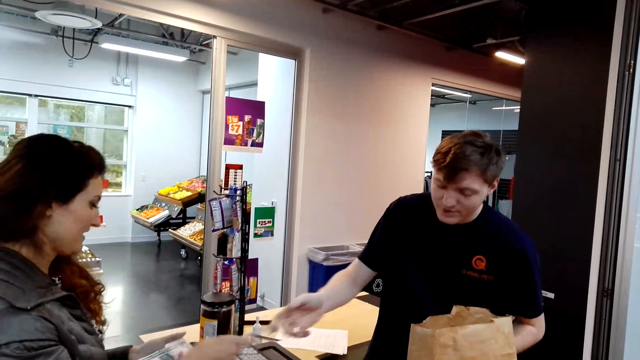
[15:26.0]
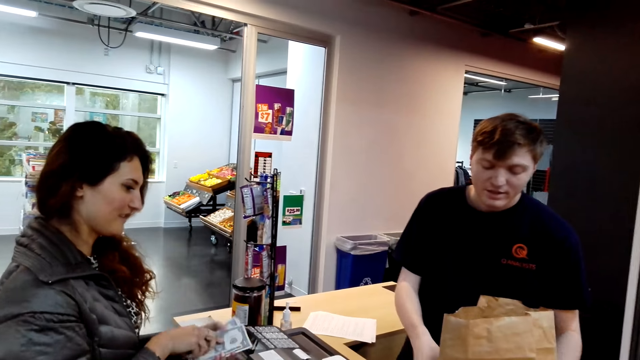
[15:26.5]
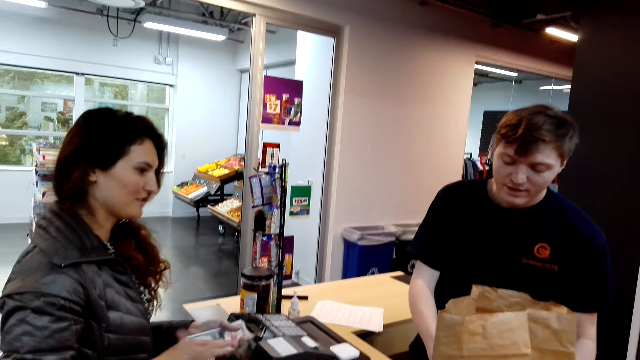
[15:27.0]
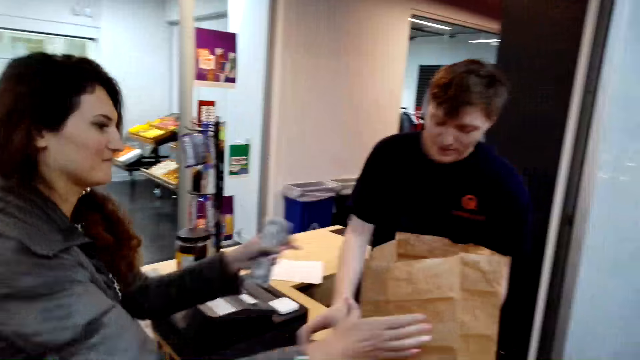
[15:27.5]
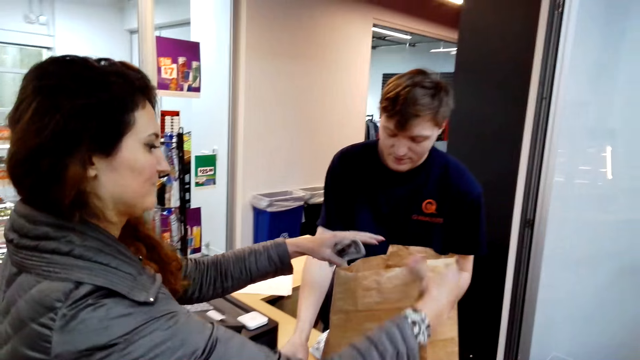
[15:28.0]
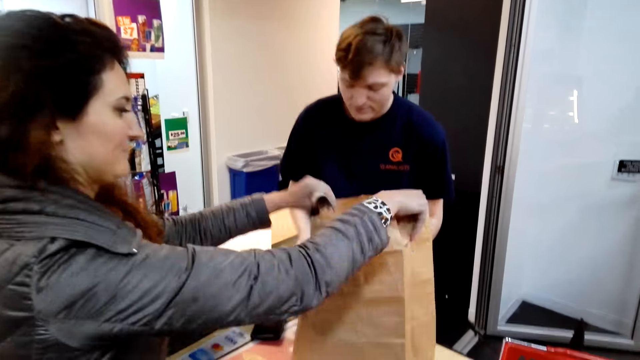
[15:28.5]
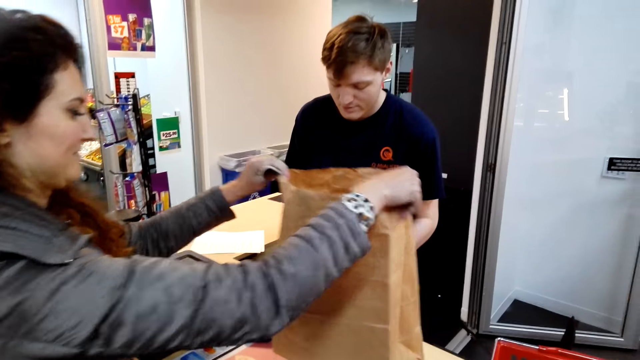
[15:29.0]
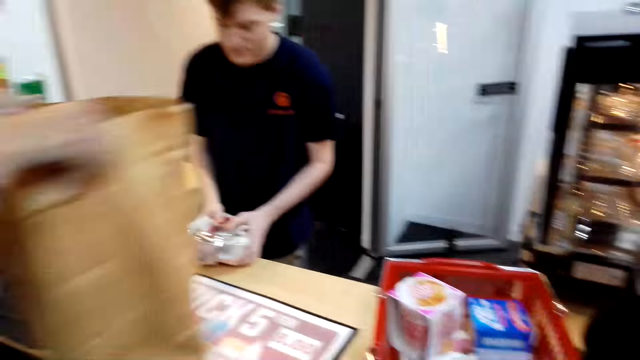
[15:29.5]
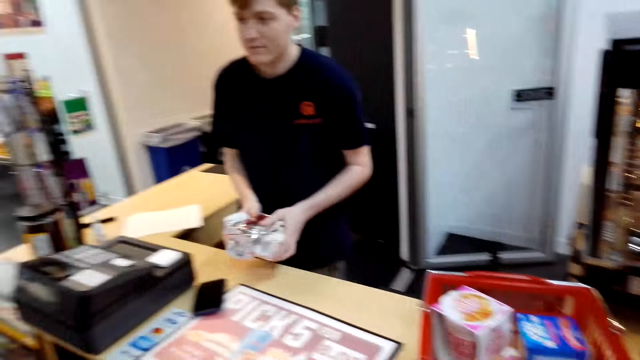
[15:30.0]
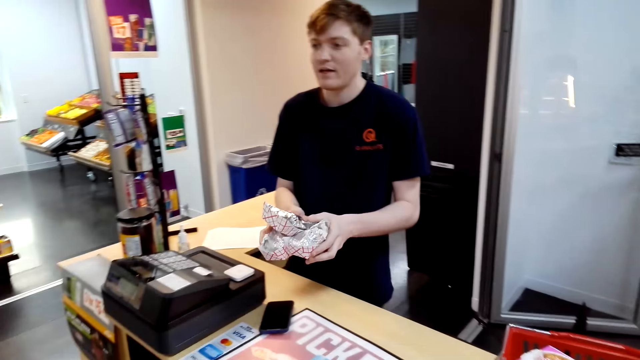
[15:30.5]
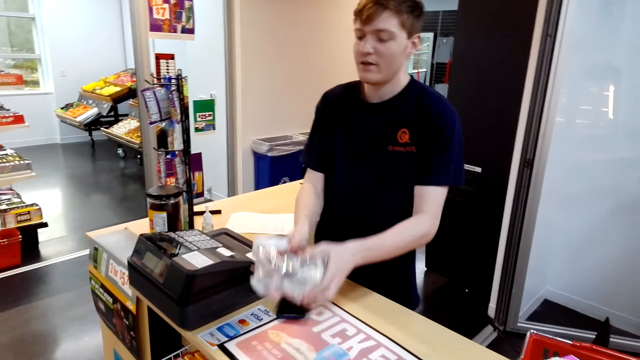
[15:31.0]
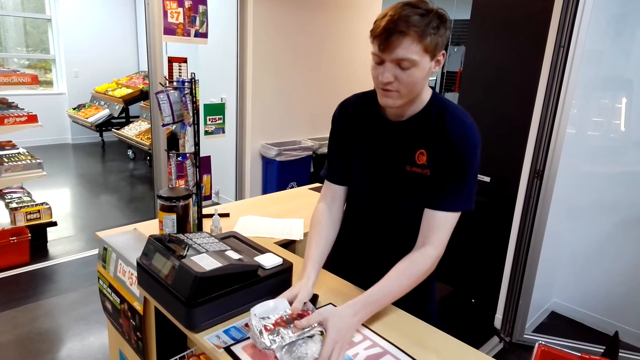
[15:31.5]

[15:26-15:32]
The woman takes the cash. The cashier pushes the brown shopping bag on the desk. The camera wearer speaks. The woman holds the brown shopping bag. The woman picks up the brown shopping bag. The cashier takes the snacks.

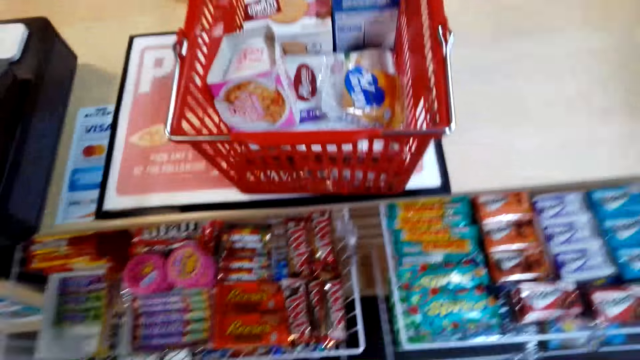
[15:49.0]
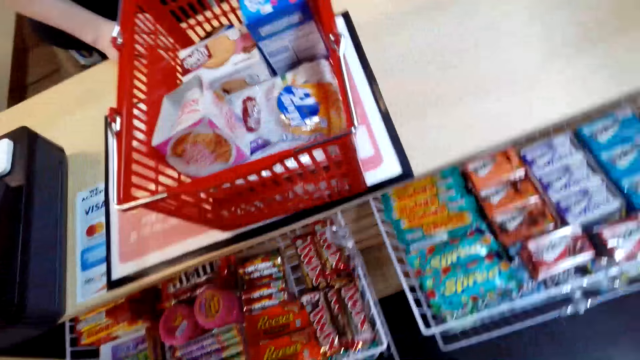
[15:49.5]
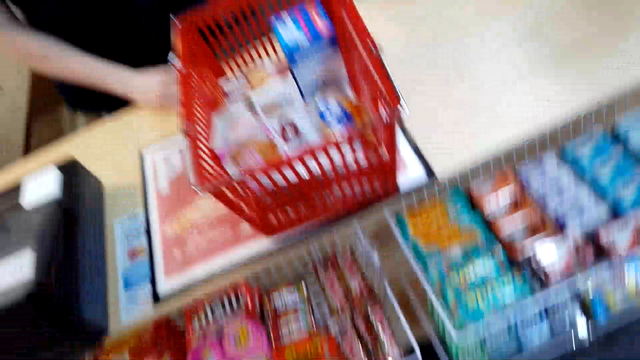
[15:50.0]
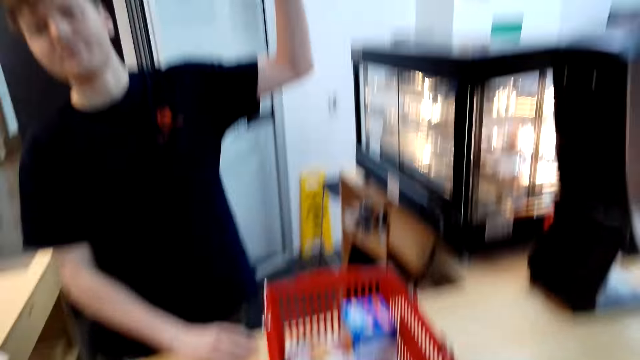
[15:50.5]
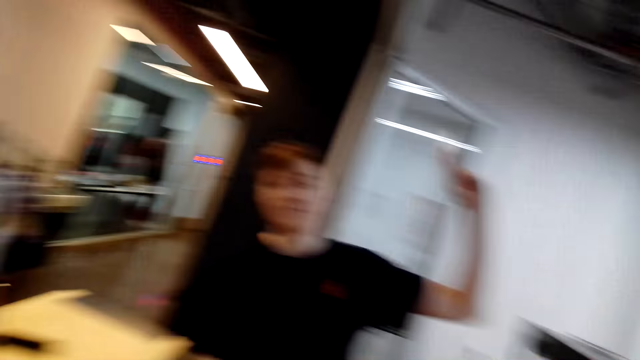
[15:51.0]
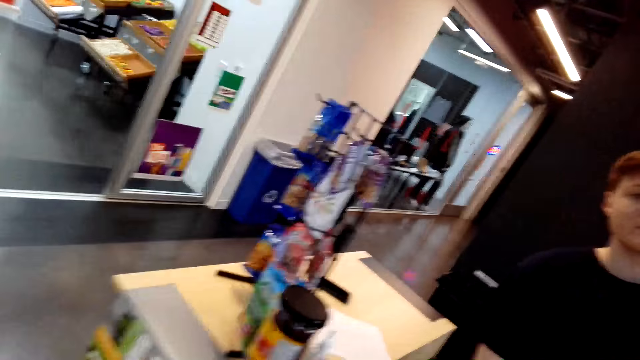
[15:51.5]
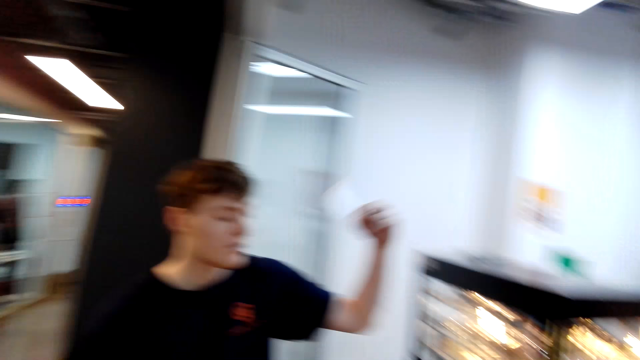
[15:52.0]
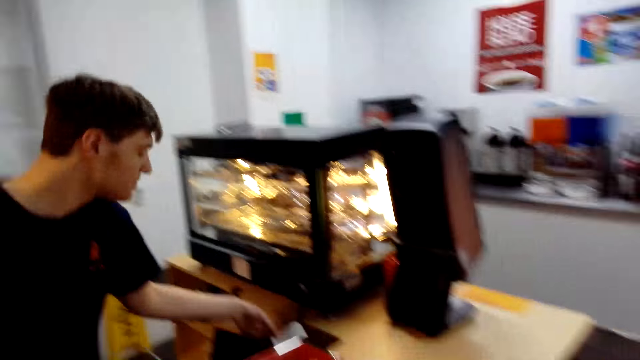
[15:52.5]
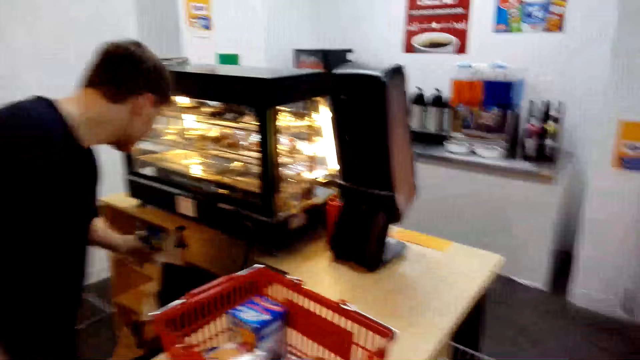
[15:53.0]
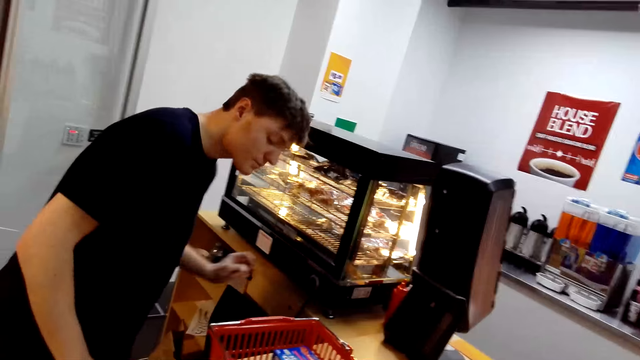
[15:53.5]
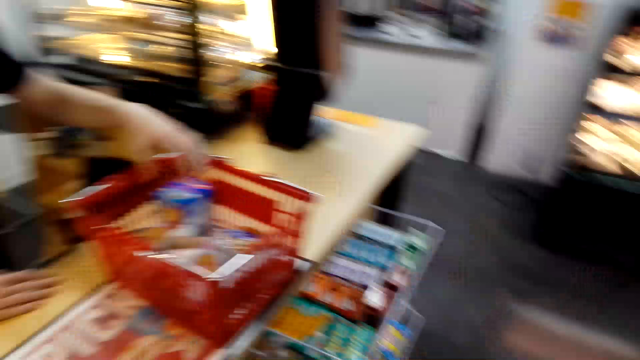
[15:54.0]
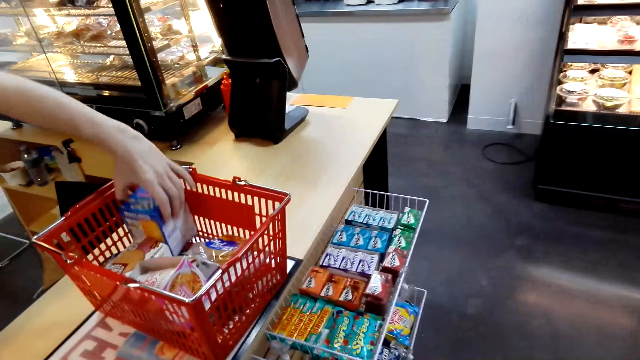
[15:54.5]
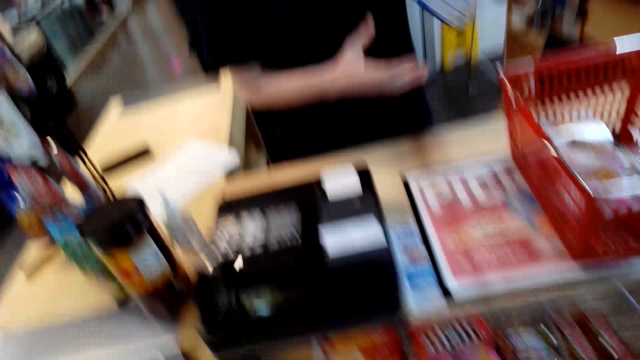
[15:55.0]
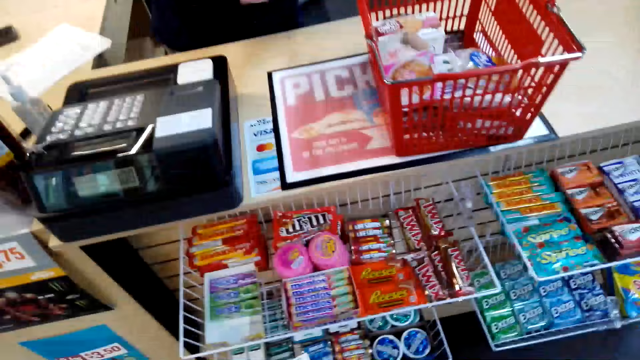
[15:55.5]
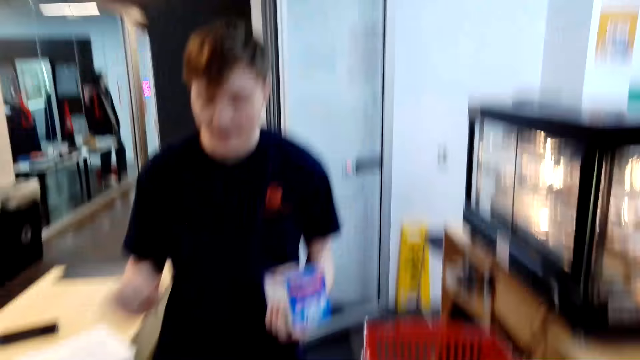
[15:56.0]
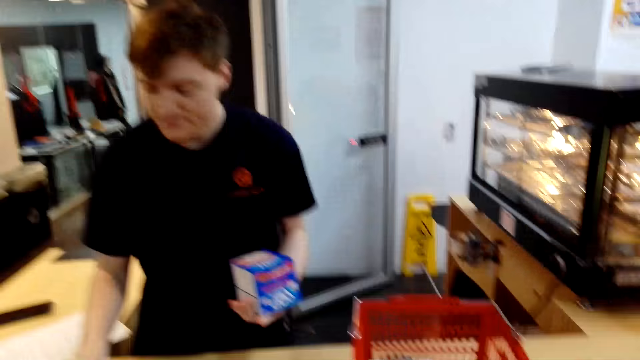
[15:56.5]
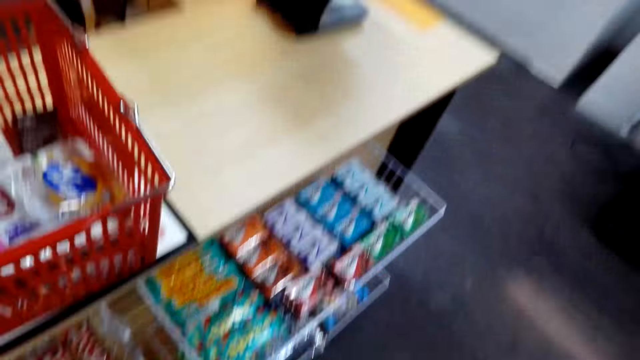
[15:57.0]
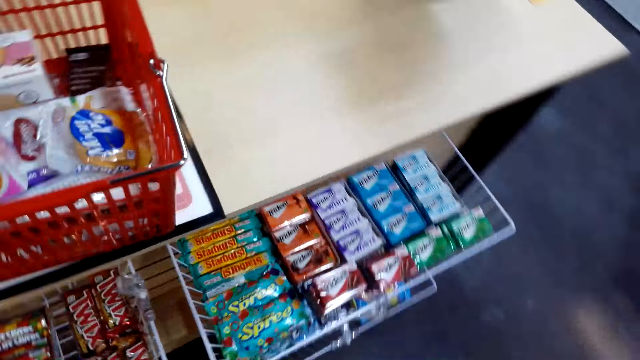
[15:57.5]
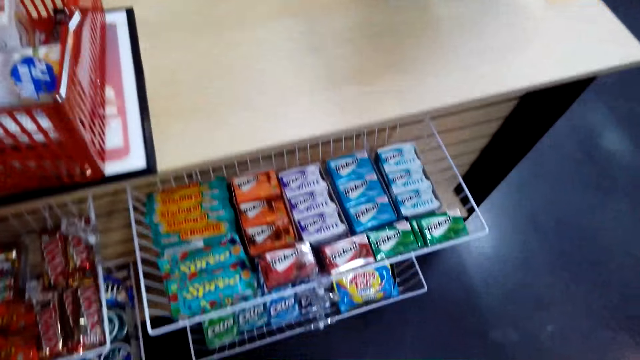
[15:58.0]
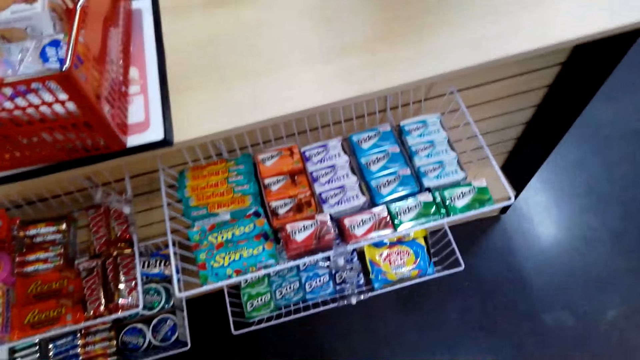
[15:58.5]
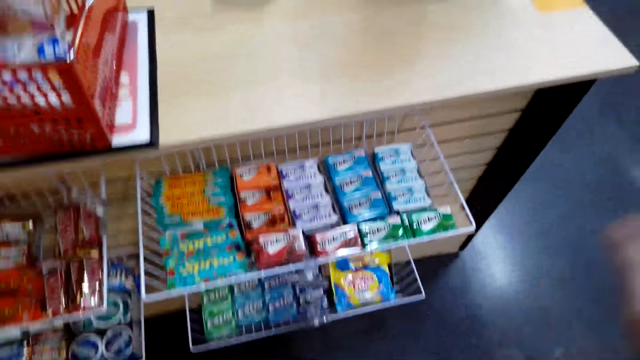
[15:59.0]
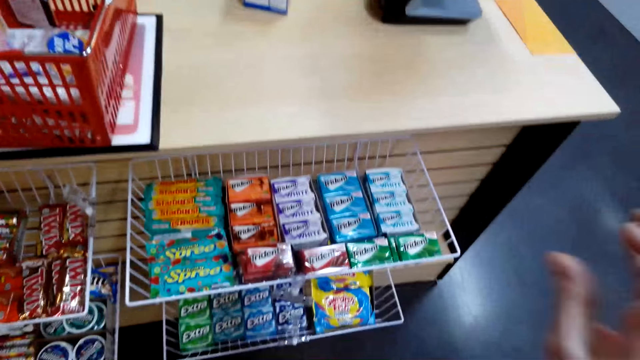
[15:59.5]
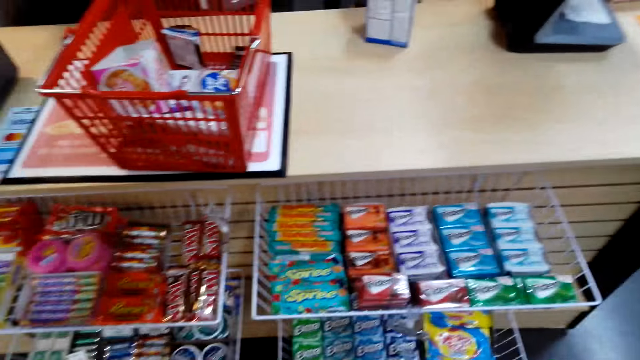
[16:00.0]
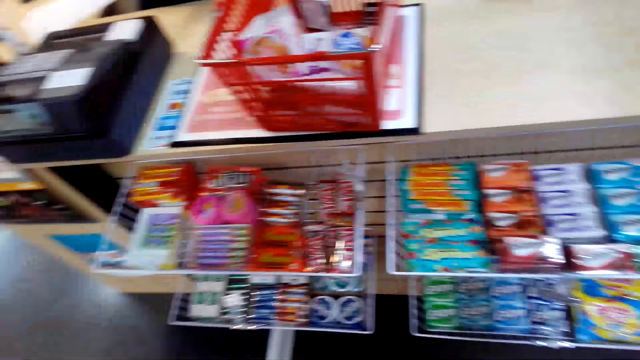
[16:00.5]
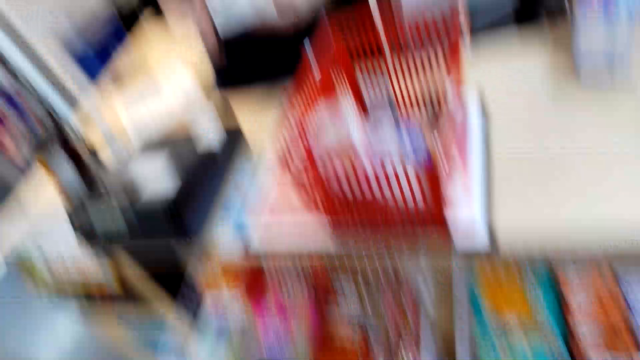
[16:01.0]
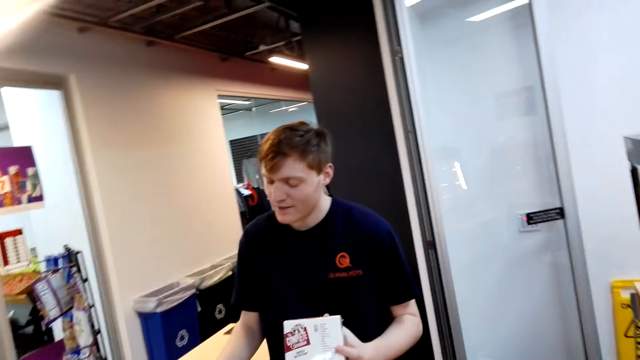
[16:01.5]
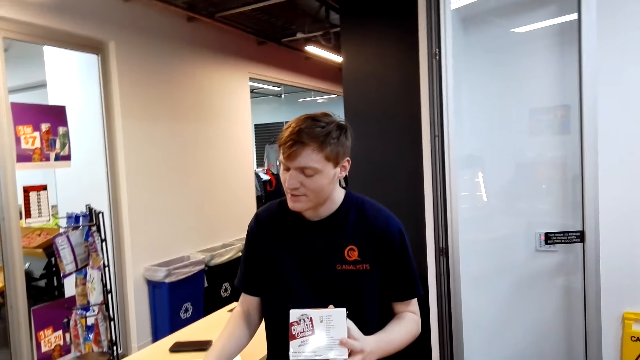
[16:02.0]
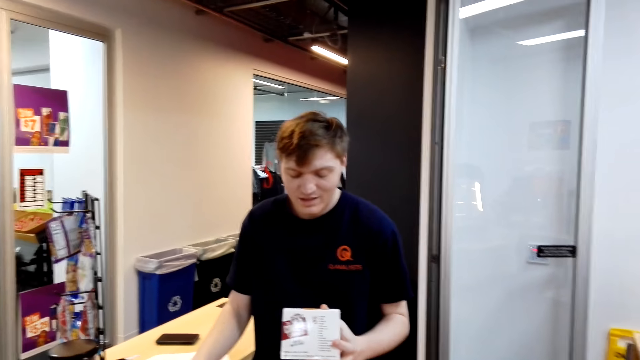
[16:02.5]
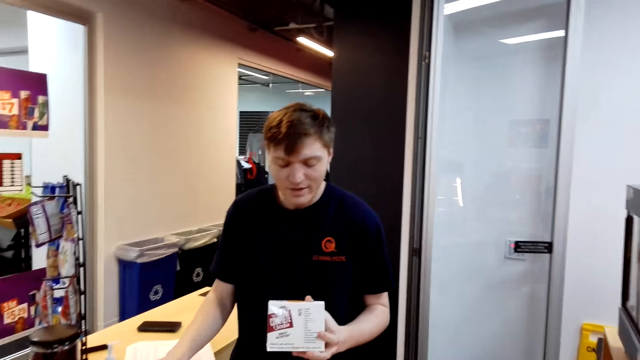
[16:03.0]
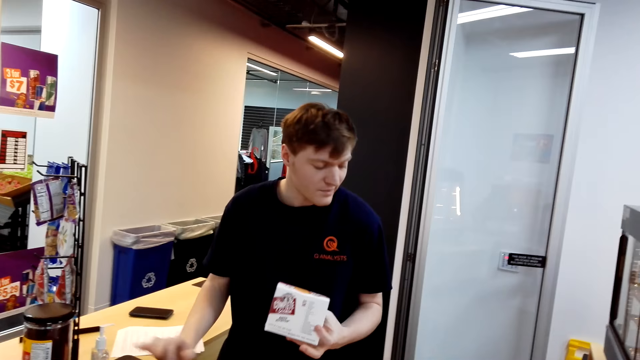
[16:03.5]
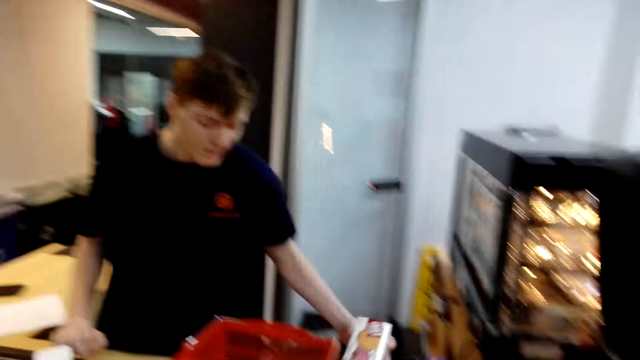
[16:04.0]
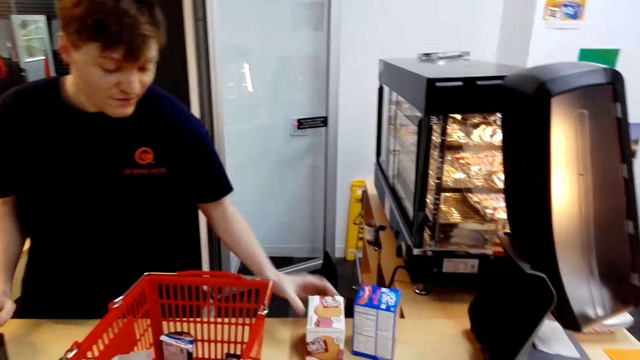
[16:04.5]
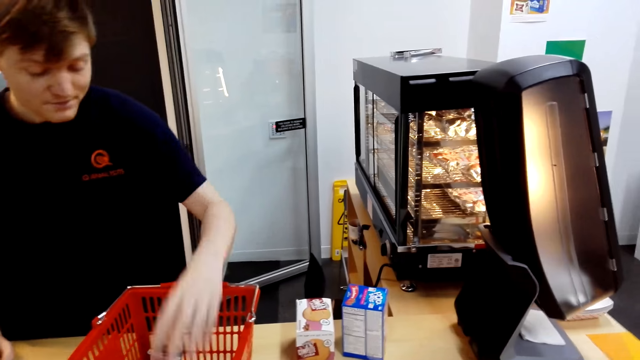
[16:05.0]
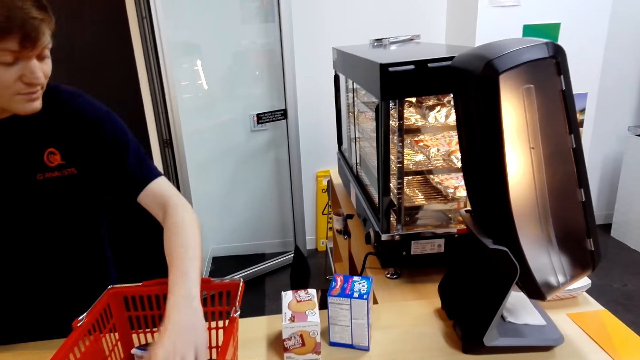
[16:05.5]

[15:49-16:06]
The cashier places the receipt on the other side of the table. The cashier speaks to the woman. The cashier moves the hand up. The cashier puts the receipt aside. The cashier picks up a box in the shopping basket. The cashier speaks to the camera wearer. The cashier uses the cashier machine. The camera wearer speaks to the cashier. They move the hand. The cashier speaks to the camera wearer. The cashier looks at the item at hand. The cashier places the box on the table.
